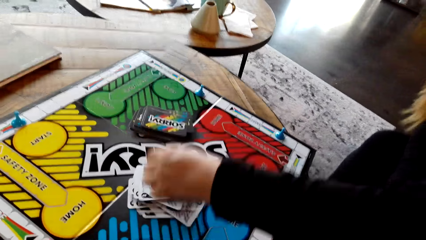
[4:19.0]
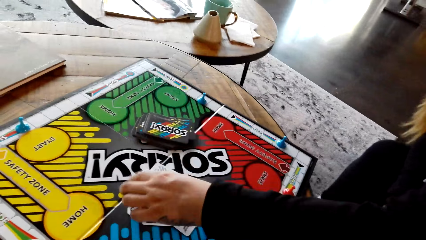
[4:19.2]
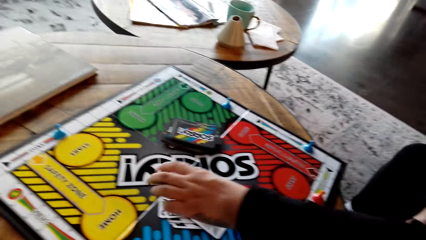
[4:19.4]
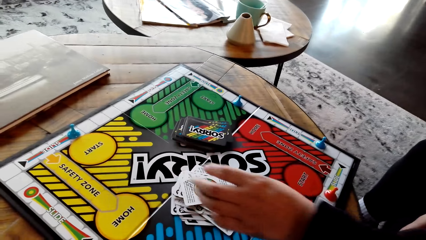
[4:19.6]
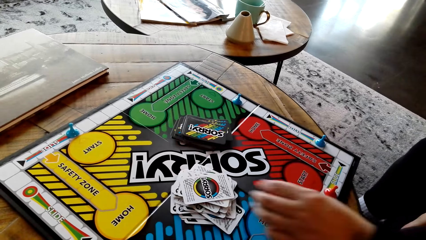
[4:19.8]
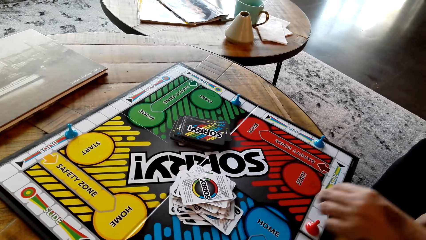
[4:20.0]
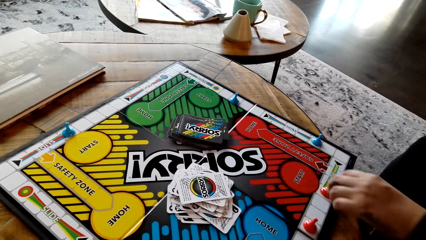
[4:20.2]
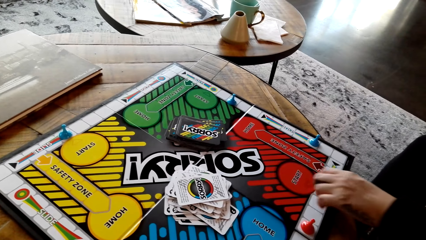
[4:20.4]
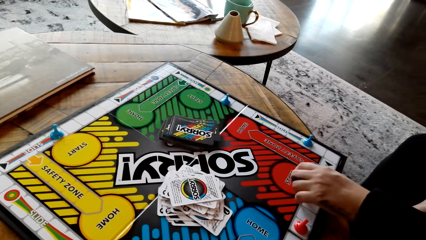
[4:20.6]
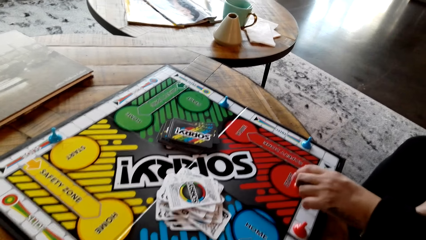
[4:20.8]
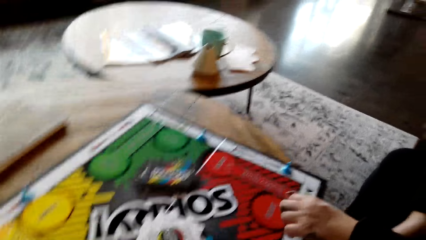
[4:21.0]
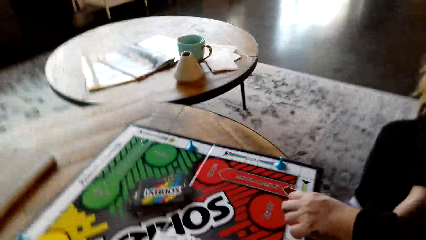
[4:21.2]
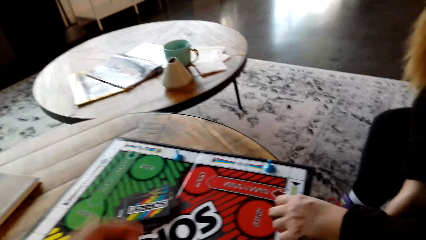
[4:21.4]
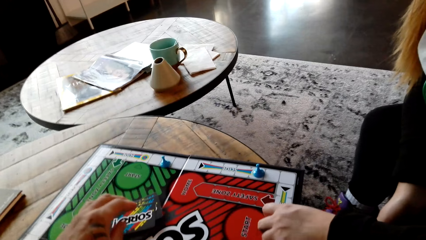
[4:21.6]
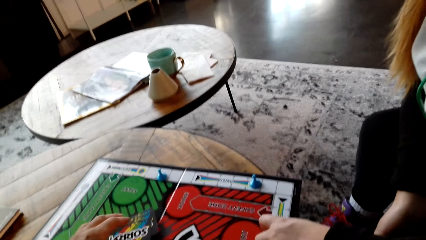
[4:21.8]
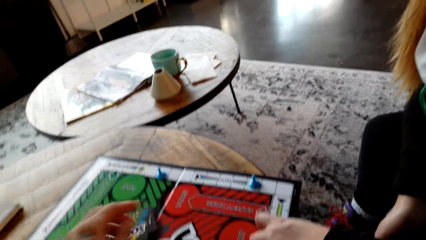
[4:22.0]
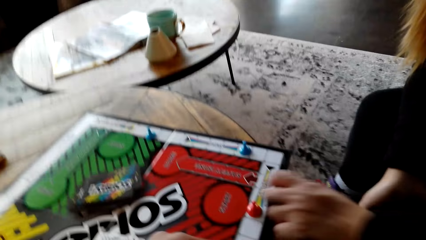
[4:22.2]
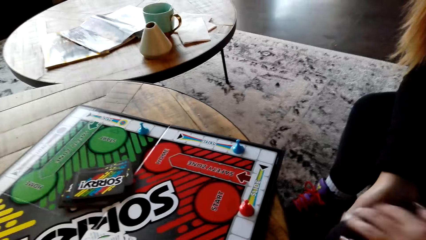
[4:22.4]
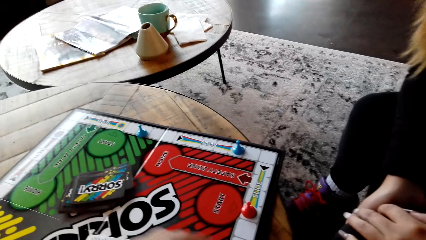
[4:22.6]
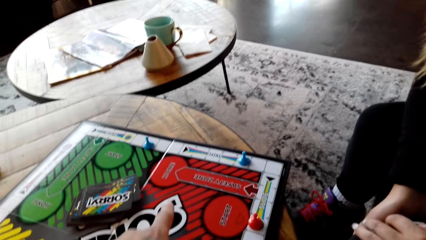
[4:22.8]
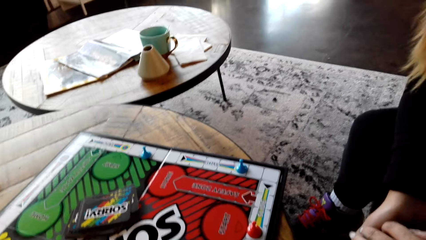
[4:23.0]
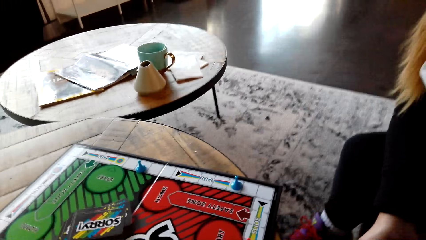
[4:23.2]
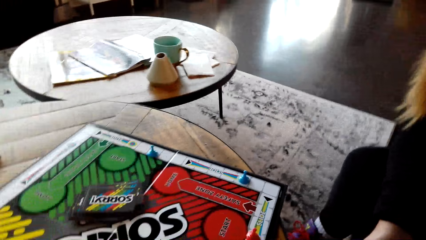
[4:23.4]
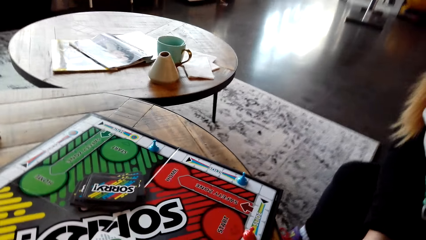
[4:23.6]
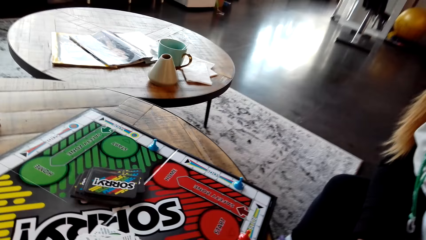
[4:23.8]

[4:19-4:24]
A lady puts the card on the sorry board. The lady moves the red pawn on the board and puts the red pawn down on the board. The camera wearer plays the sorry game.

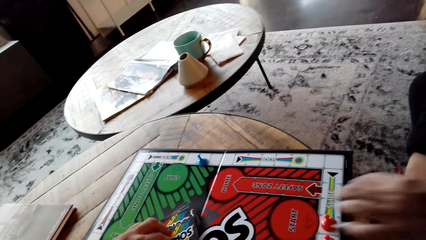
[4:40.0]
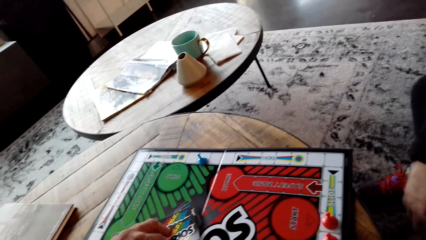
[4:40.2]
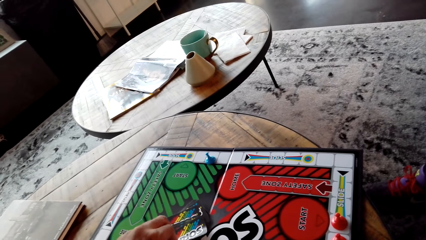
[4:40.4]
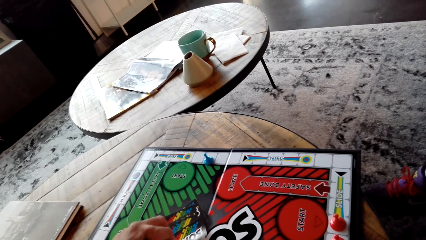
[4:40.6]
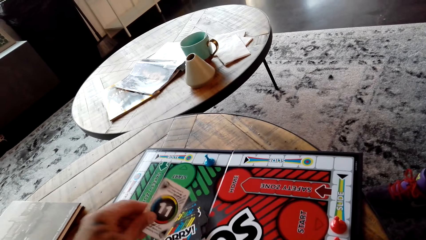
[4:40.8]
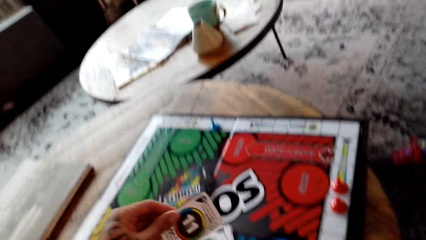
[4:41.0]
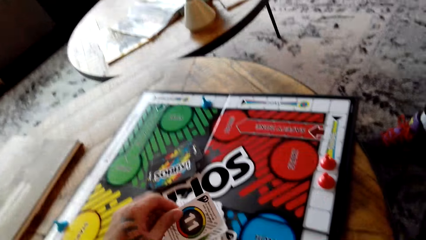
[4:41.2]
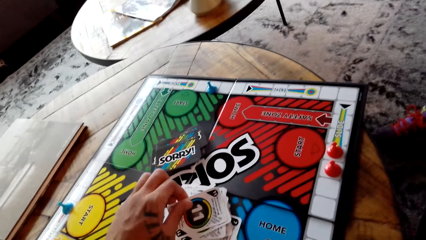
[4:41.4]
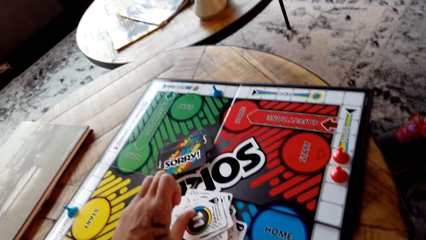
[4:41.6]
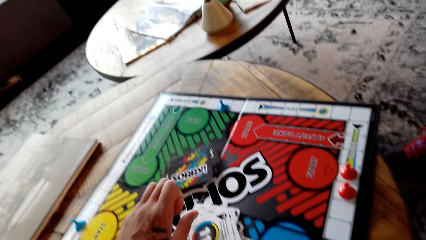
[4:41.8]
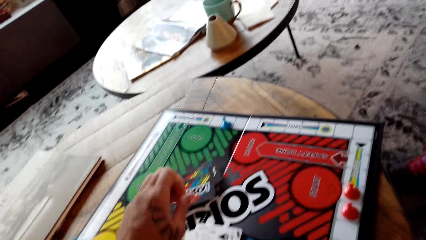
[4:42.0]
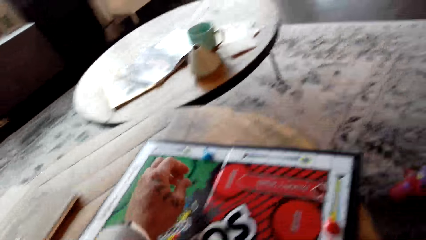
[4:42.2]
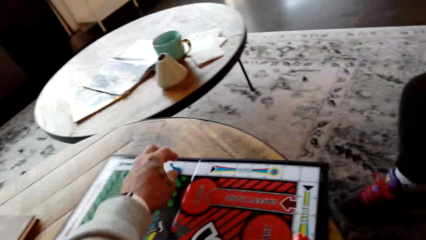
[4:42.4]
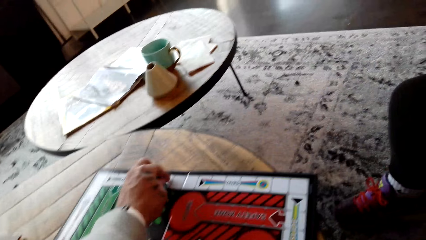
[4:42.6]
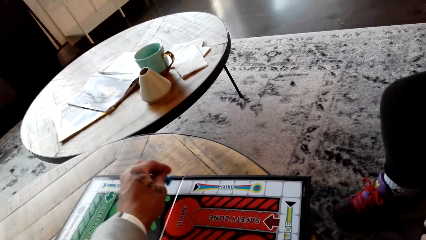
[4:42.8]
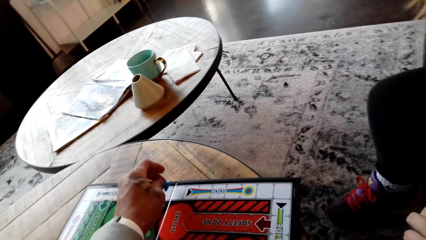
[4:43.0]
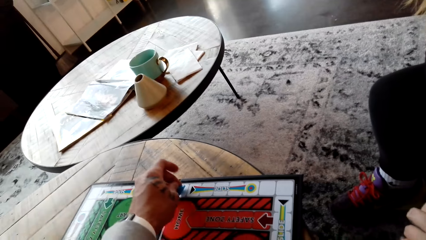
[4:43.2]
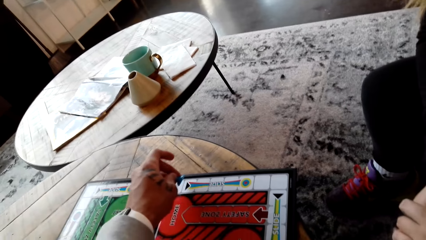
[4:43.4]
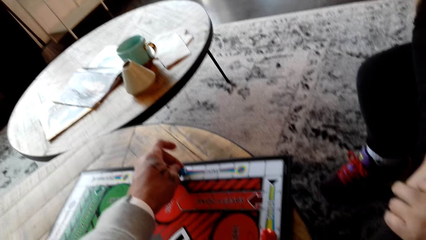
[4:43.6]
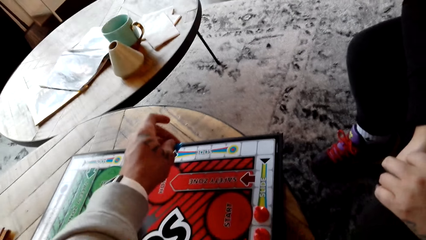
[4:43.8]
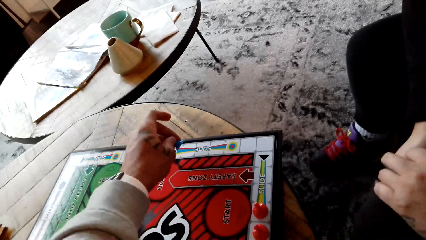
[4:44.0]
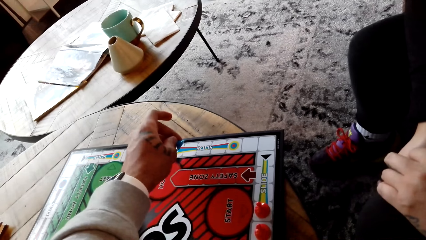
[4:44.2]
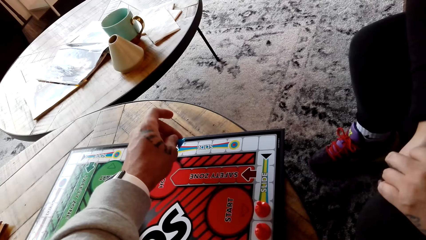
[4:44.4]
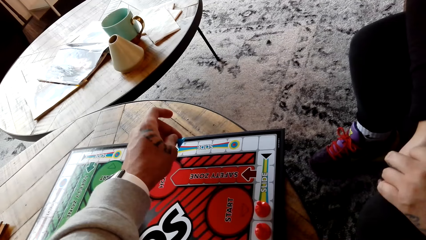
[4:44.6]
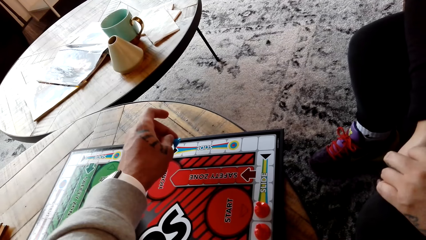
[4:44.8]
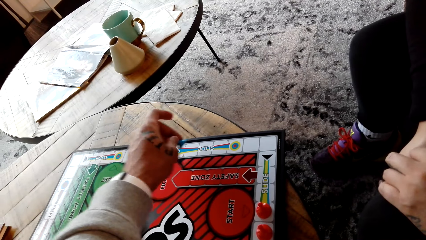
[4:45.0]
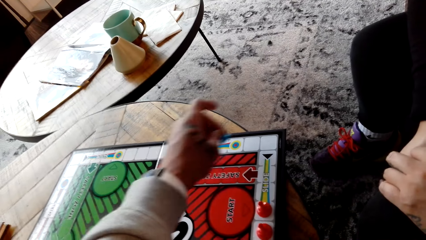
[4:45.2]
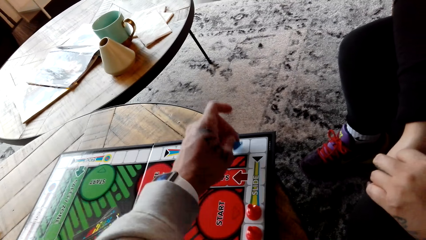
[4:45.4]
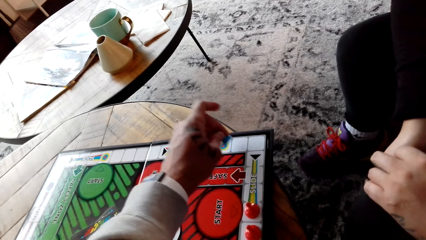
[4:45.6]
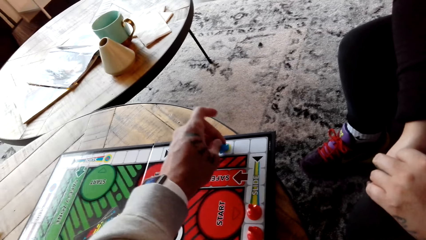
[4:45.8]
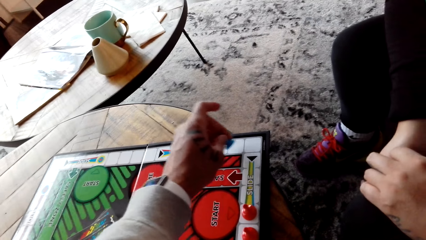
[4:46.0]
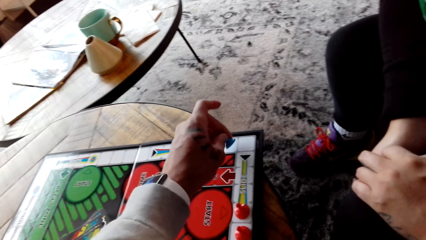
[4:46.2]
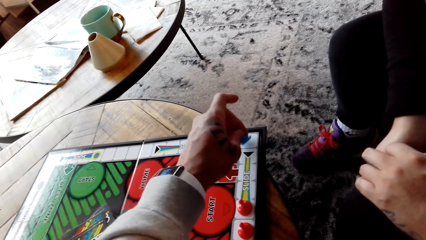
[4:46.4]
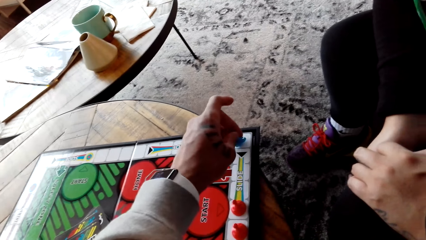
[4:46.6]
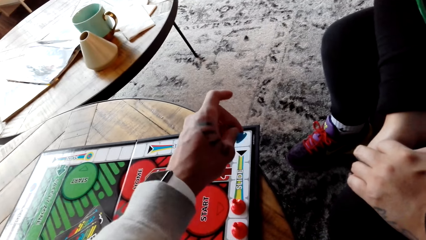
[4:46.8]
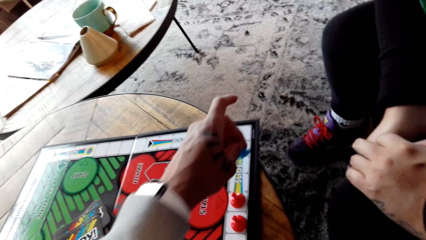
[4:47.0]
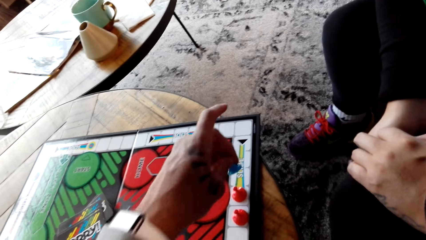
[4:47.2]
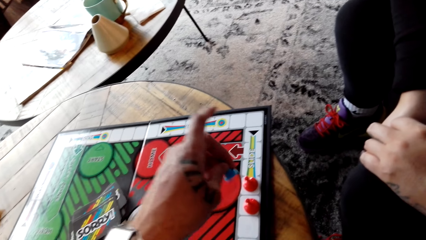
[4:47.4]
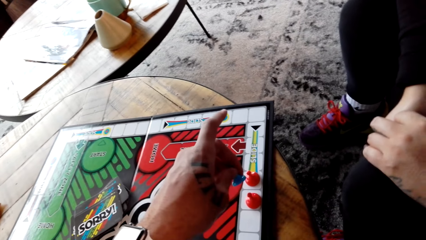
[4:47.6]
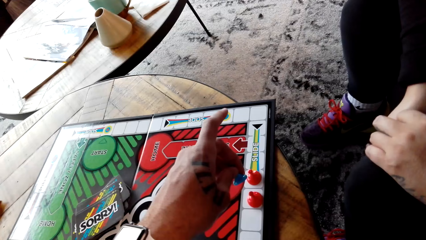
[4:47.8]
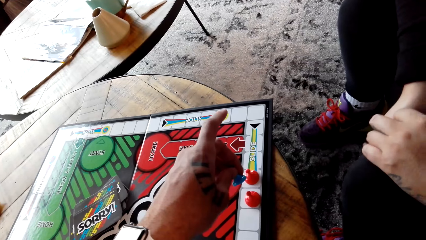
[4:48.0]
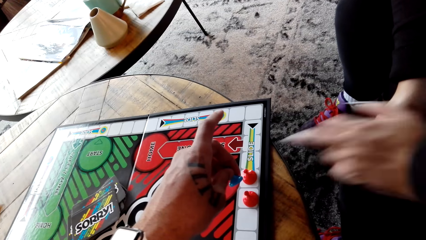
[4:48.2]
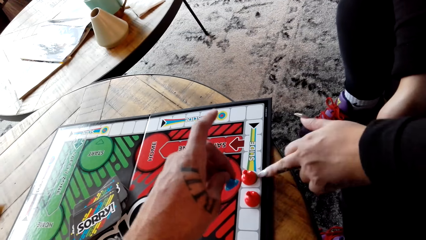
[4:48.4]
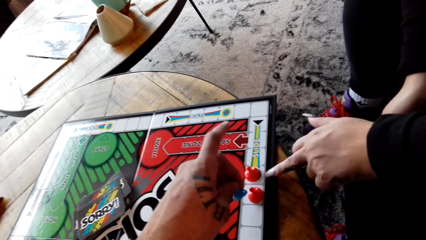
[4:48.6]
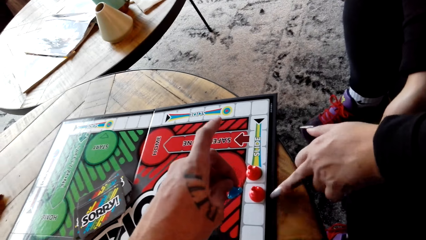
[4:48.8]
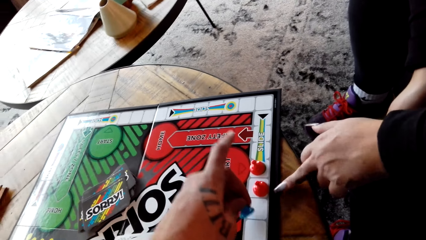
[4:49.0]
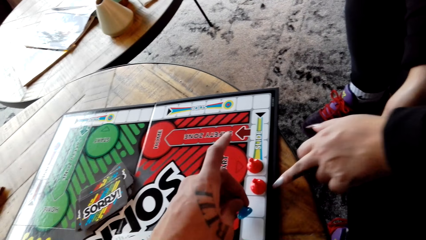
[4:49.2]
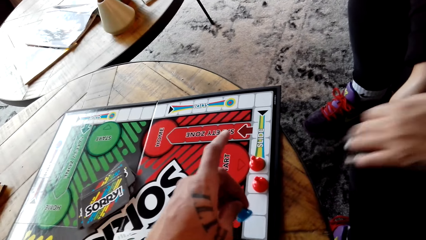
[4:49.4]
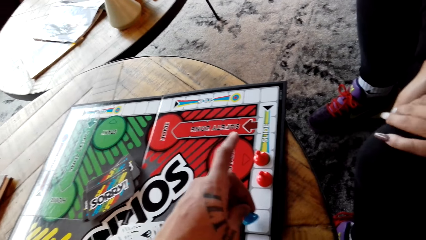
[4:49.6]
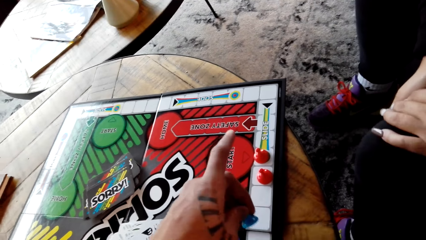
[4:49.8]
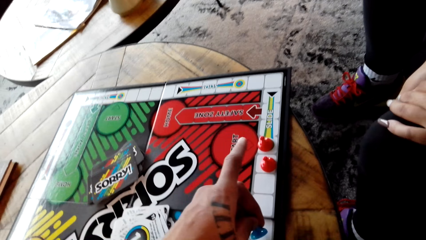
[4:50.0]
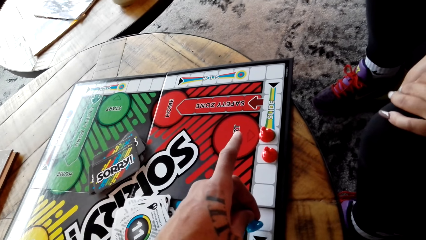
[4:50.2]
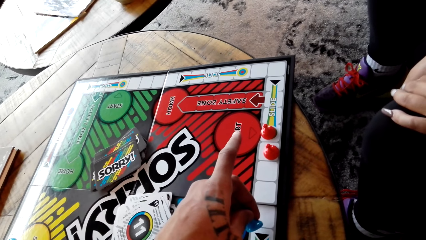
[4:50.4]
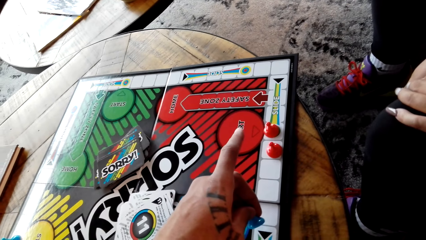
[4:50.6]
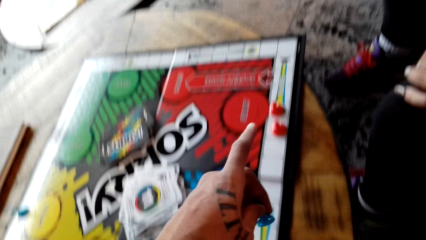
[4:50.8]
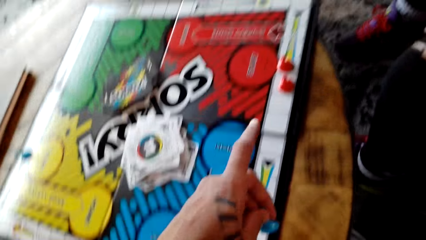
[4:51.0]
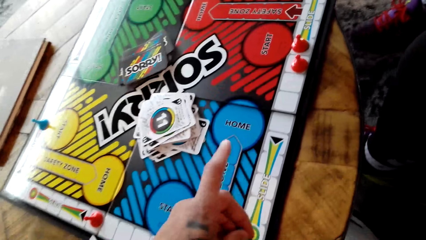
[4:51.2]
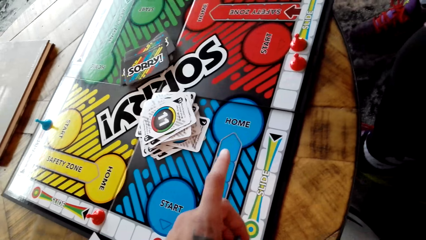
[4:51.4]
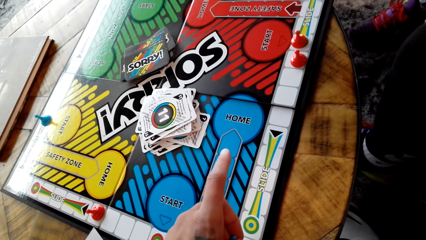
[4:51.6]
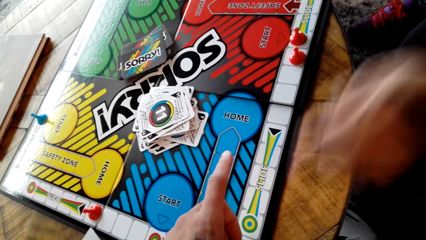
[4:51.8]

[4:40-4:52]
The camera wearer draws a card from the board. They play the sorry game. They put the card on the sorry board. They move the blue pawn on the board. A person touches the game board. The camera wearer moves a sorry game piece.
